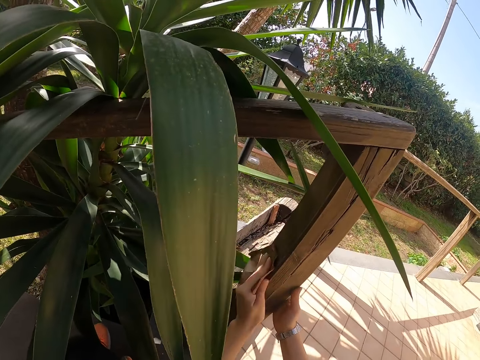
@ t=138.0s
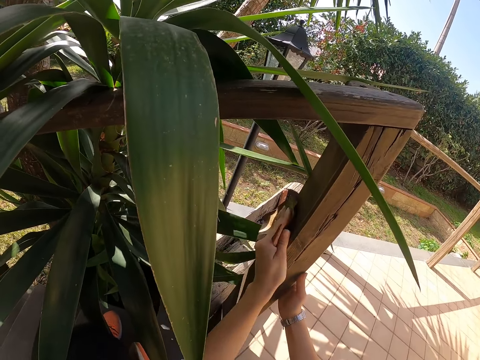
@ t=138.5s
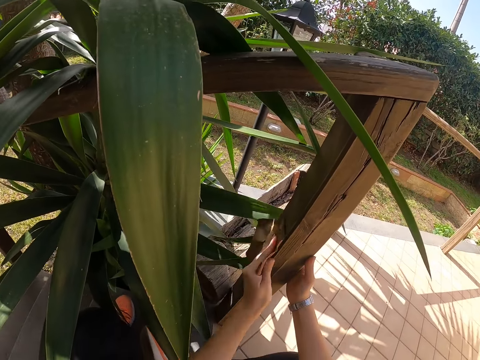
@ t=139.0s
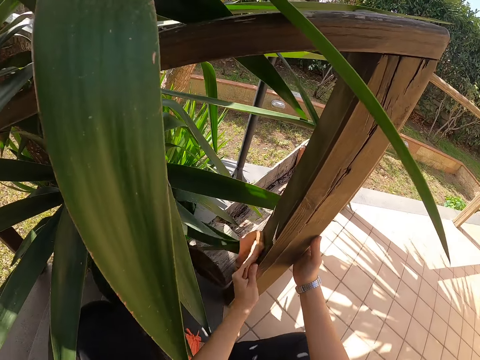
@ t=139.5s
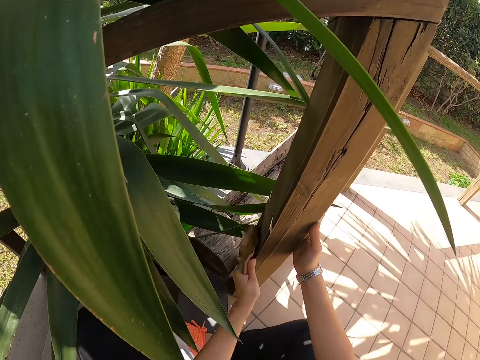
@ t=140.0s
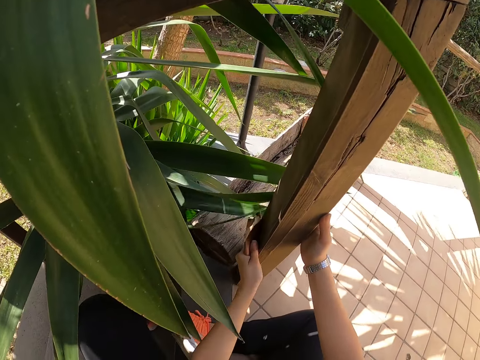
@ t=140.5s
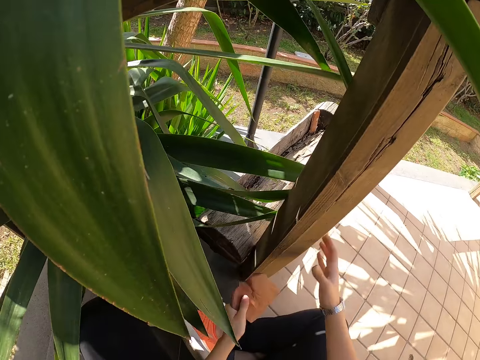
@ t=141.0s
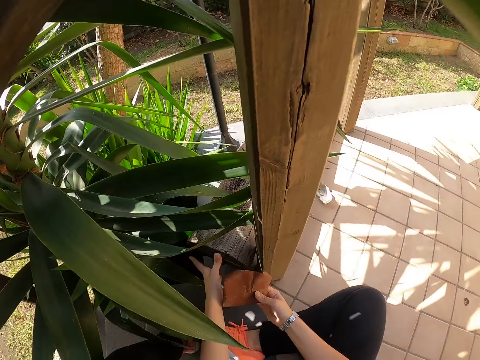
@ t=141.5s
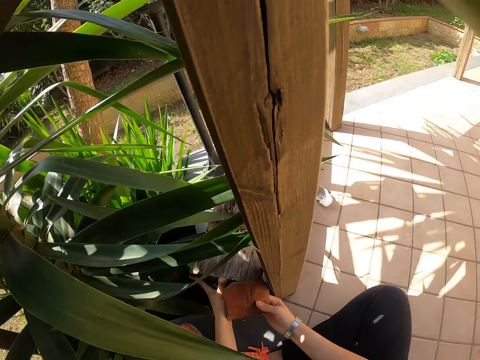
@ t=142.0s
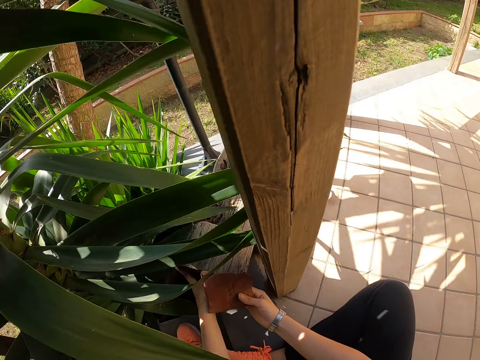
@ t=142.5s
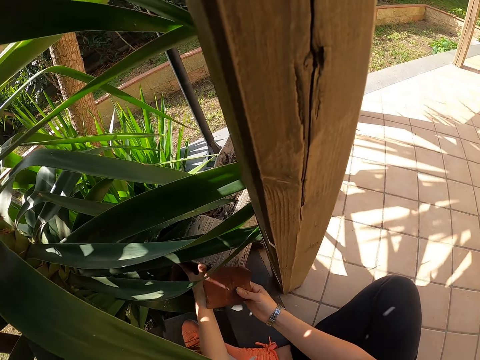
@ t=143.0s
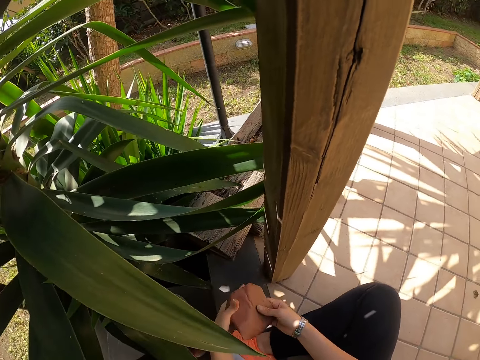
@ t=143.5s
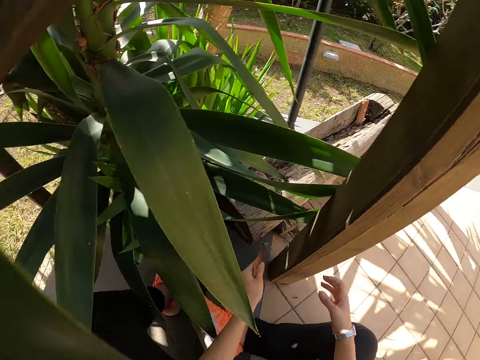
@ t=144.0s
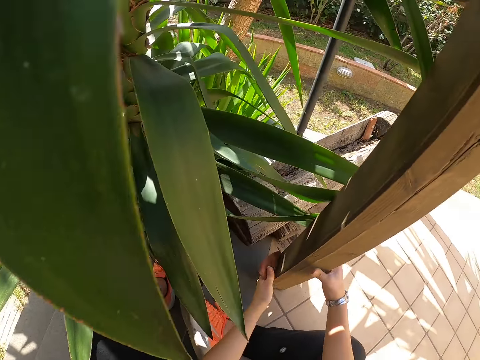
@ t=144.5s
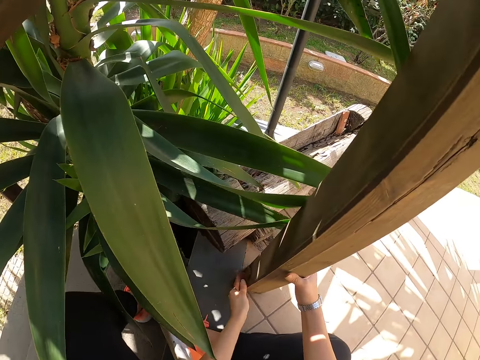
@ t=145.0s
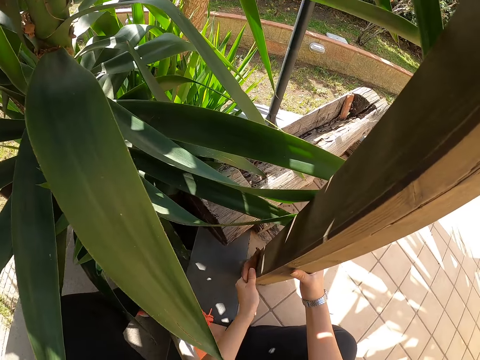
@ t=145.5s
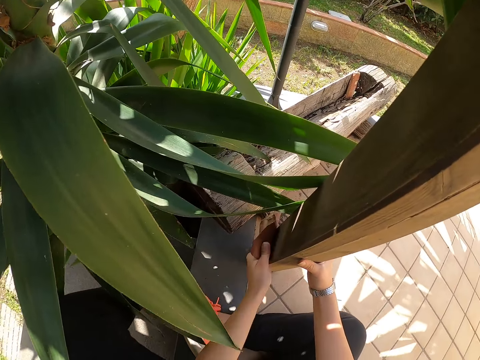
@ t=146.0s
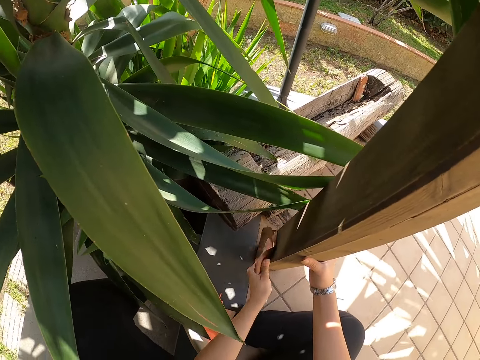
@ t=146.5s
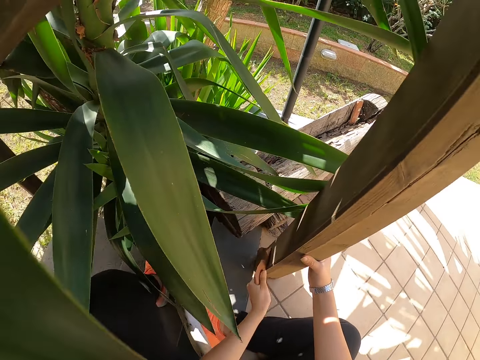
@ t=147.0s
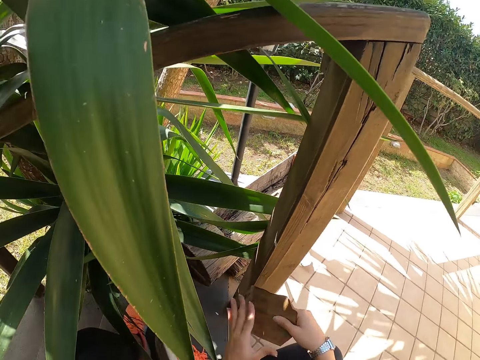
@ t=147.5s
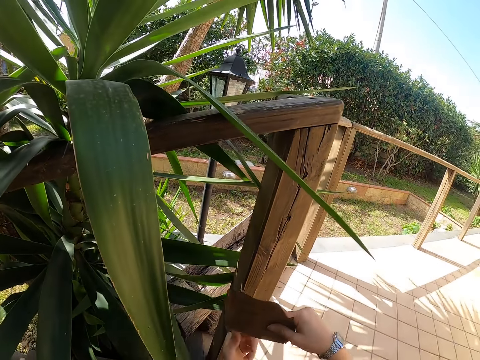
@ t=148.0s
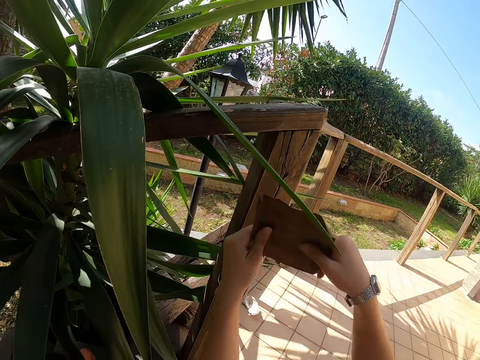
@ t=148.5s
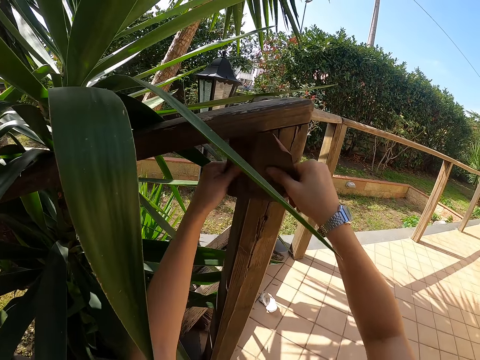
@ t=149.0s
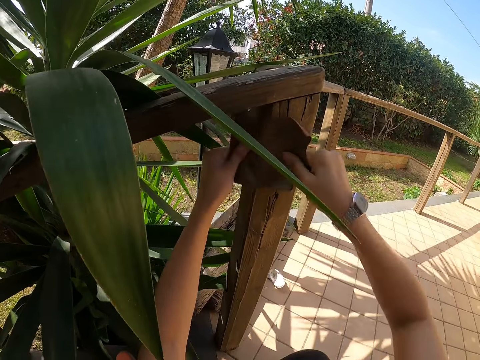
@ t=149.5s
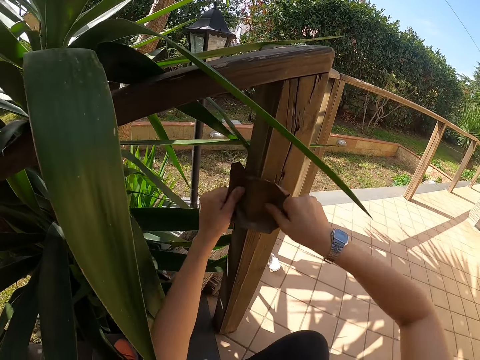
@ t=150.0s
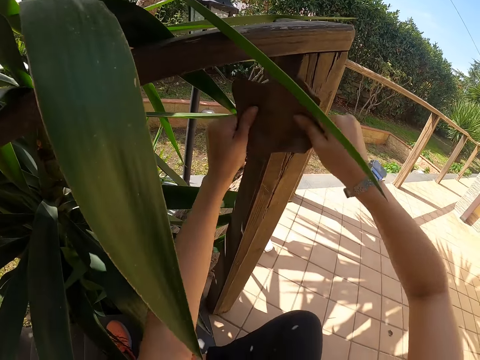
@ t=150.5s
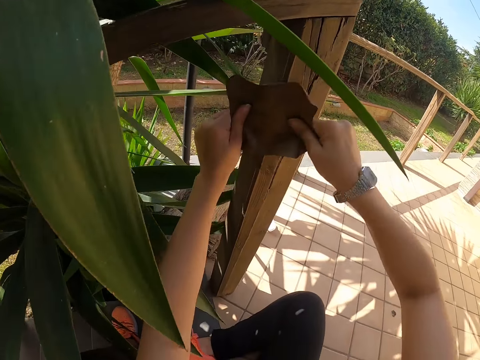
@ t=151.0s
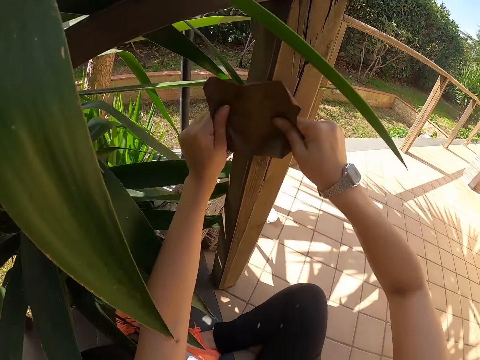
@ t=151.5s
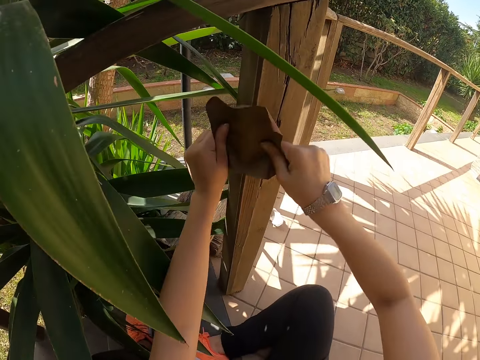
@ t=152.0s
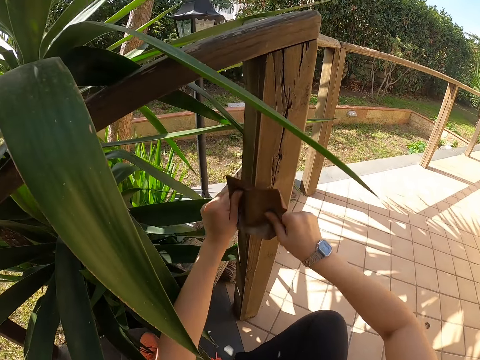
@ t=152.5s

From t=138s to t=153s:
The camera wearer places a sandpaper on the right hand. They move lumber on the floor. They adjust a log of wood. They hold the sandpaper with the left hand. They hold the wood with the right hand. They smoothen the wood with the sandpaper, with the left hand. They place the sandpaper on the right hand. They scrub the wood with both hands.

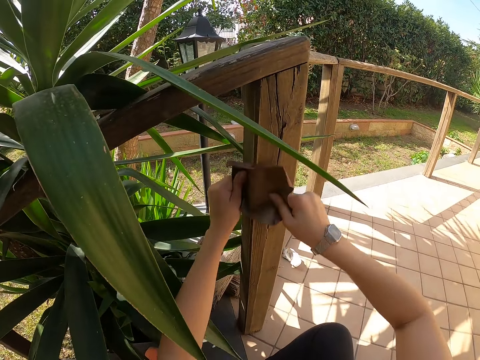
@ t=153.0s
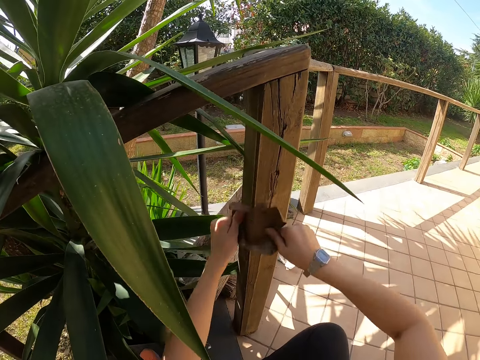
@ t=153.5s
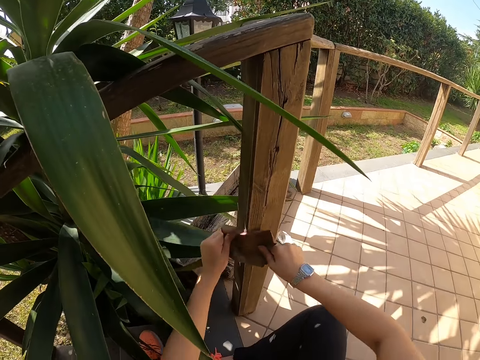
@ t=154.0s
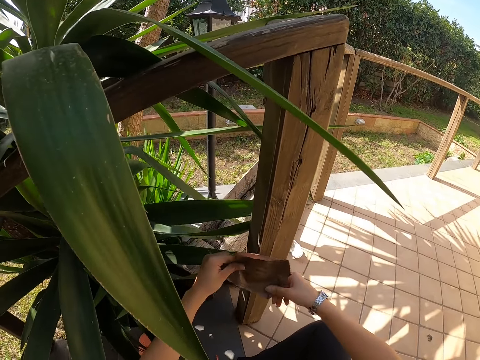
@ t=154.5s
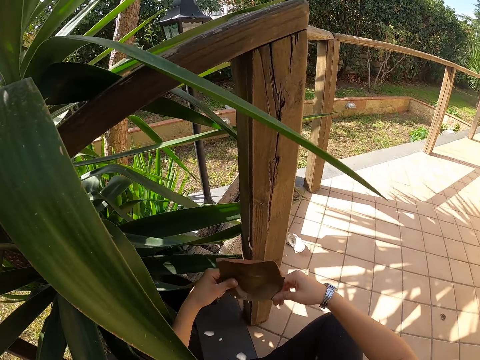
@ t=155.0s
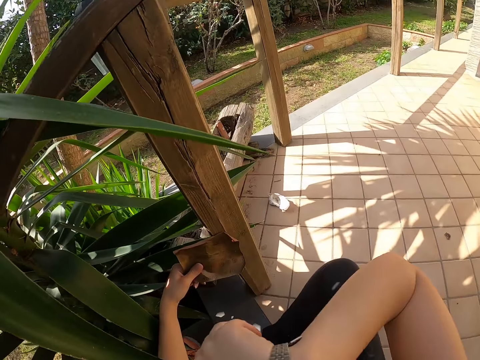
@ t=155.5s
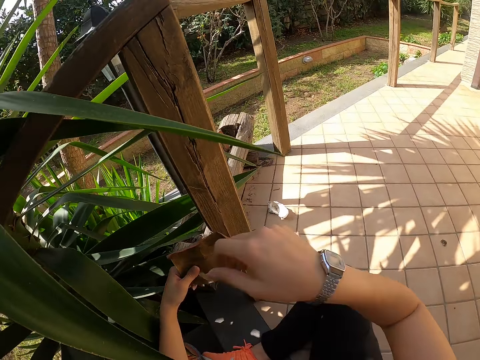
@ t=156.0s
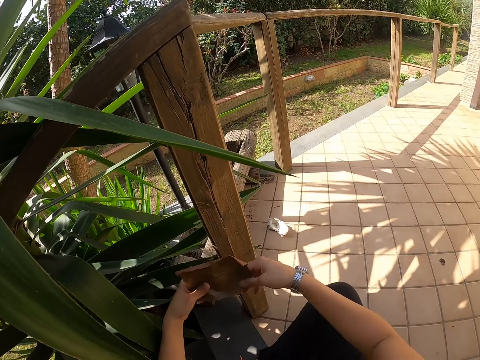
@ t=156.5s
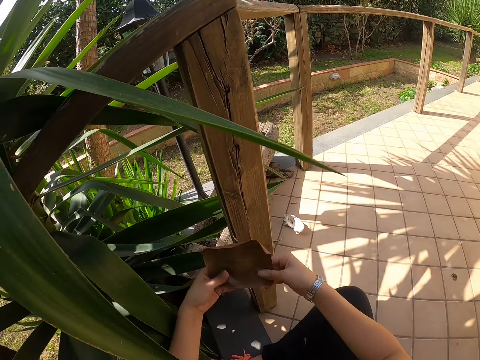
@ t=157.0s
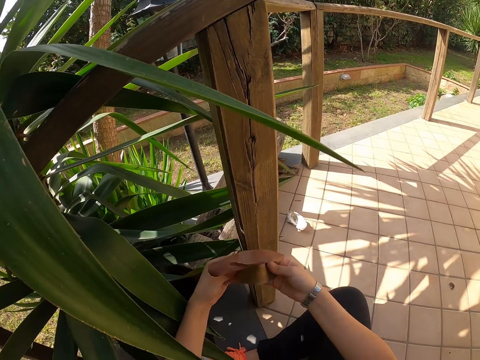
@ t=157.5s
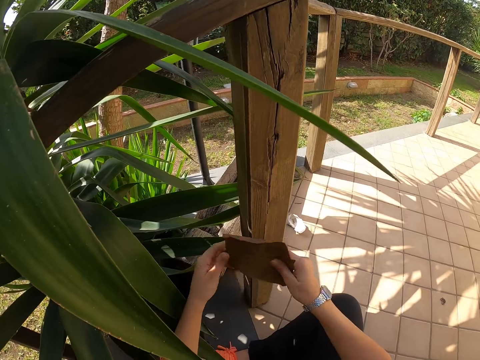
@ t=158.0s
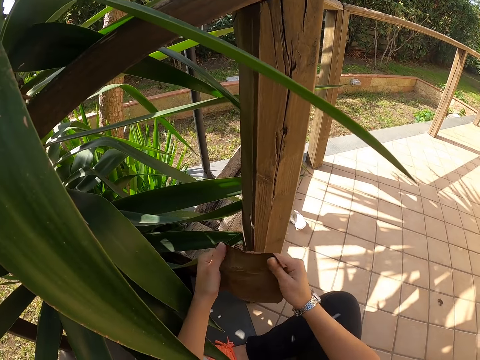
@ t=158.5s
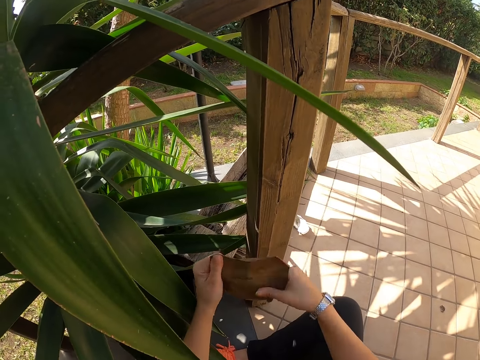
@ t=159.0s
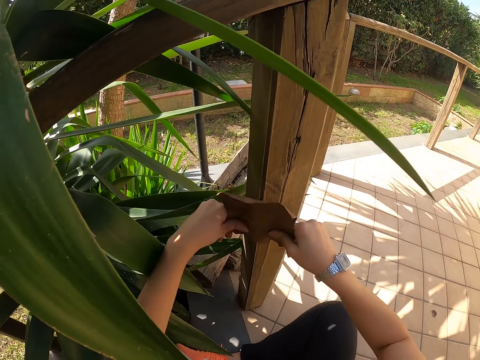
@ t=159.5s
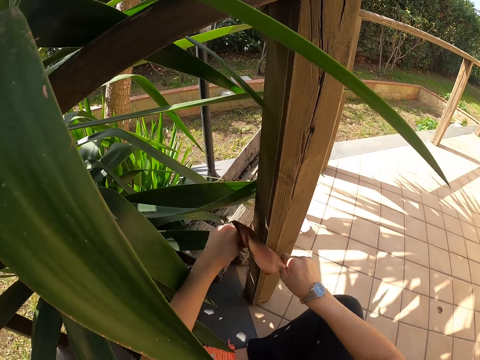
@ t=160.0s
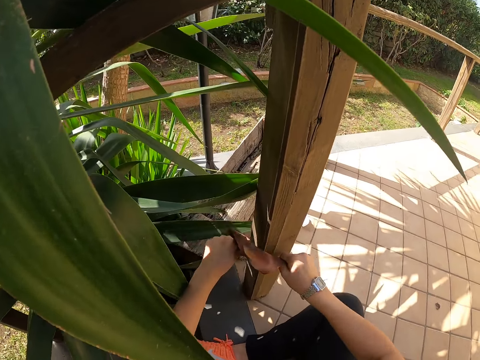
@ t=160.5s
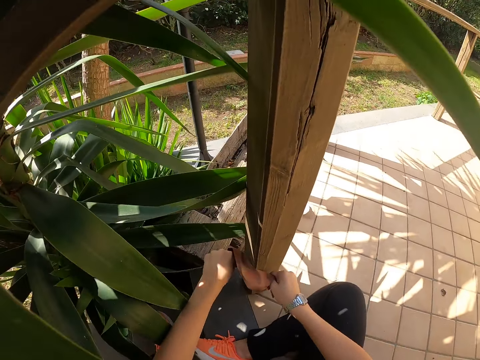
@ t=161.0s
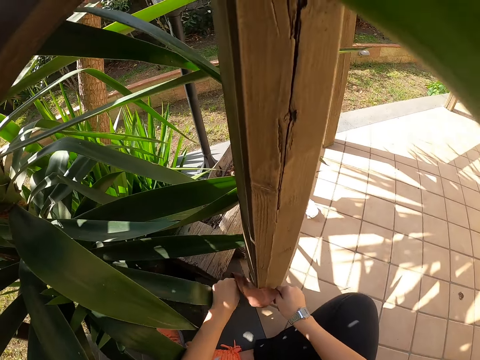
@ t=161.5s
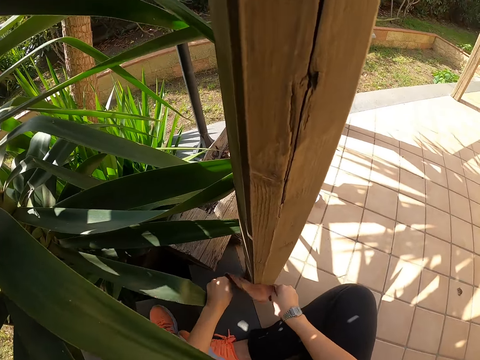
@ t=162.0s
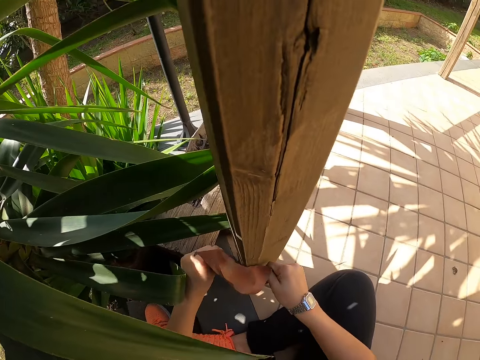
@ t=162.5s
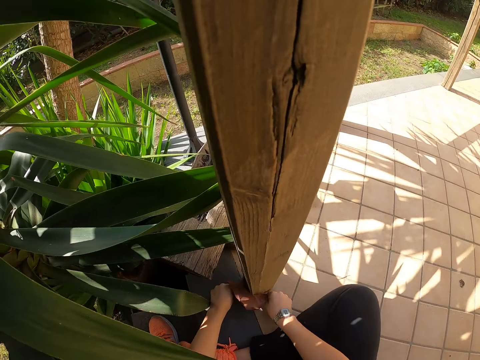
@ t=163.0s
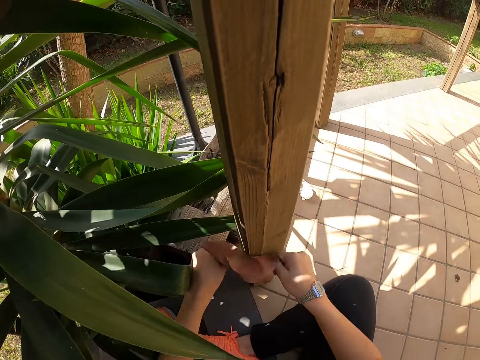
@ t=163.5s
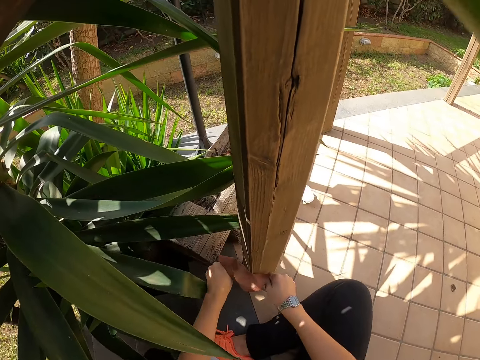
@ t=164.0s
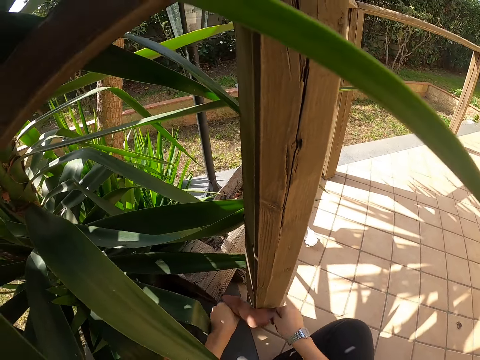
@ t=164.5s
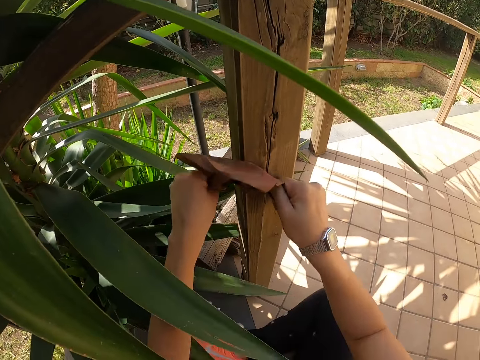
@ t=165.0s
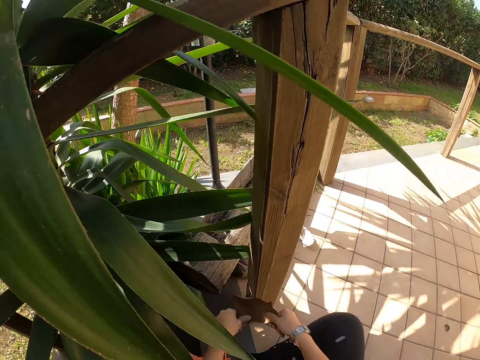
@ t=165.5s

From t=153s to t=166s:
The camera wearer holds a sandpaper with the left hand. They scratch their face with the right hand. They hold the sandpaper with both hands. They adjust the sandpaper with both hands. They smoothen the wood with the sandpaper, with both hands.
